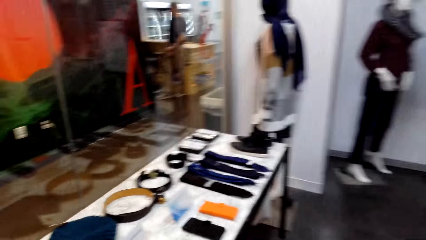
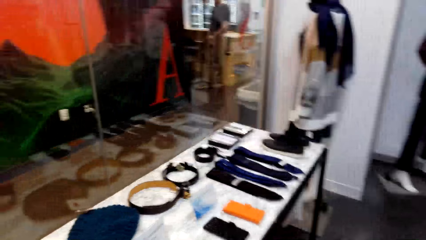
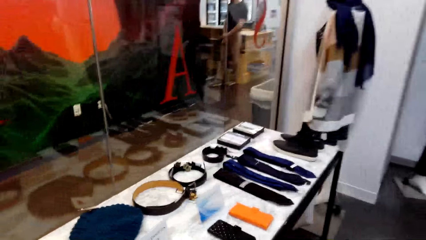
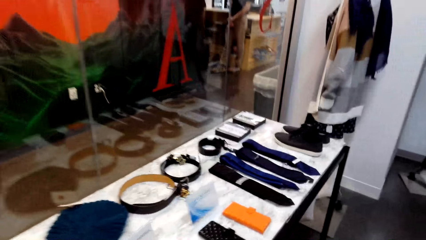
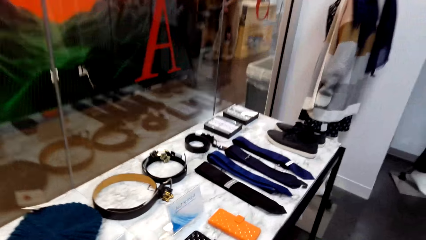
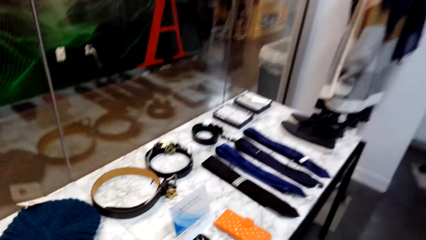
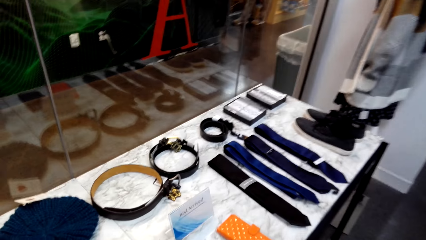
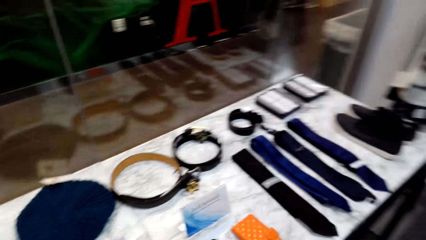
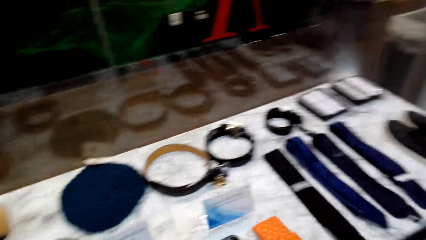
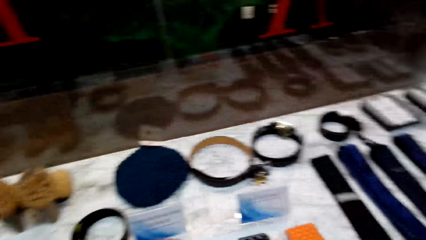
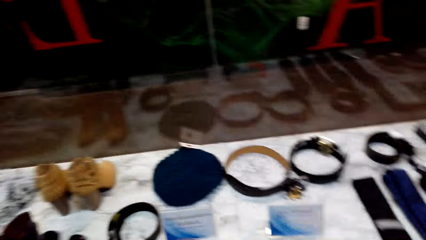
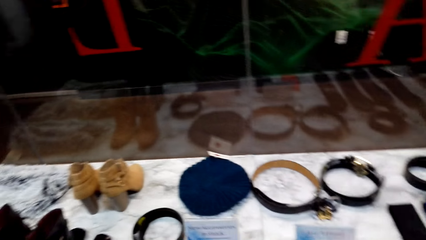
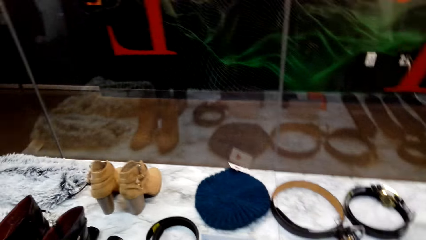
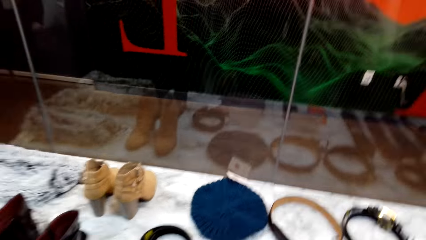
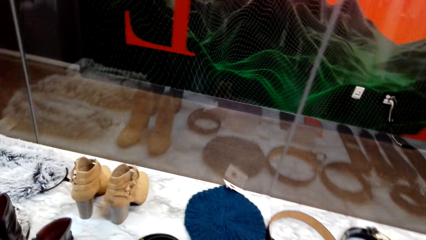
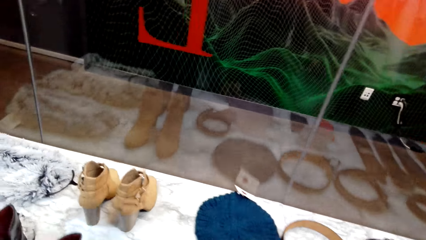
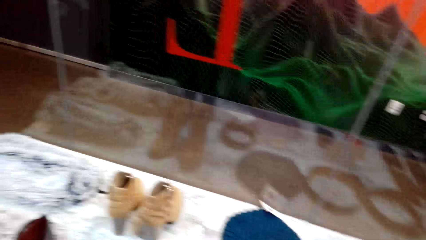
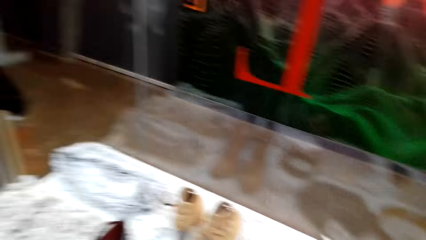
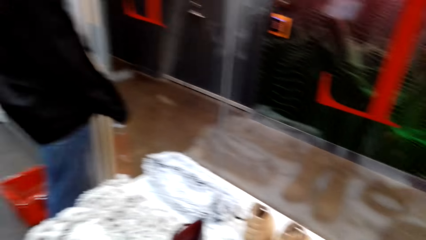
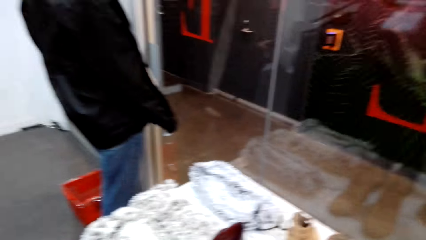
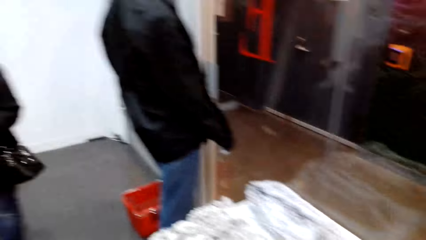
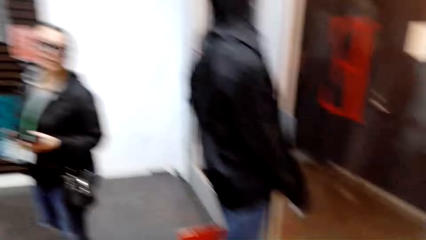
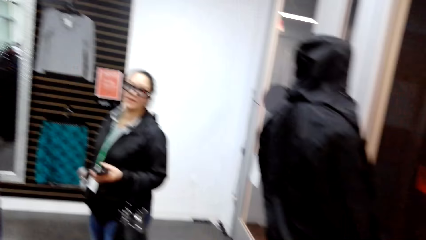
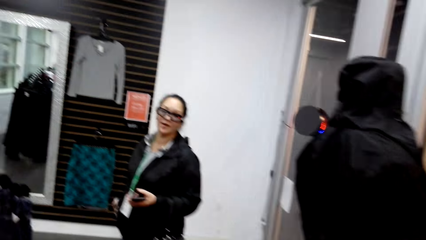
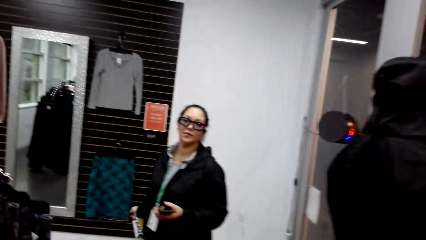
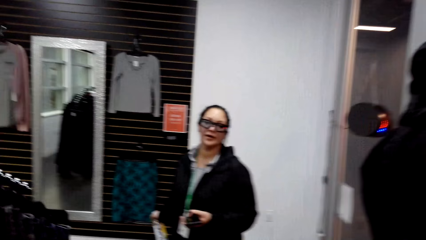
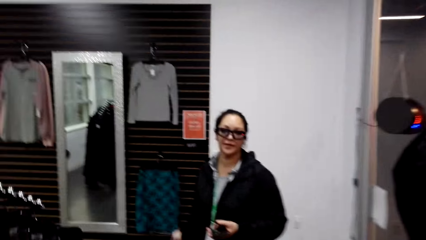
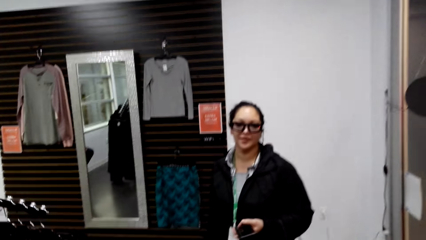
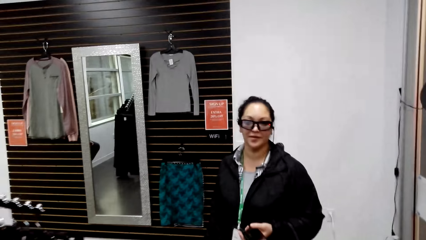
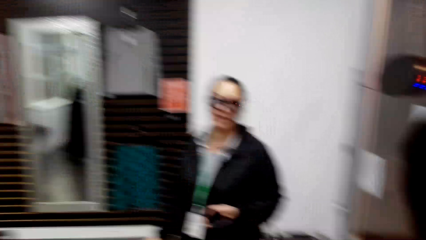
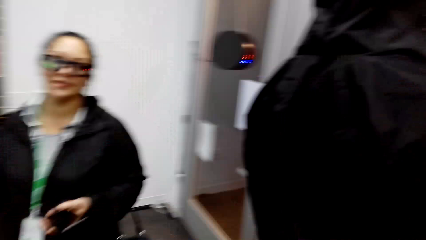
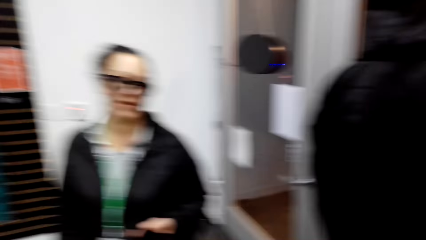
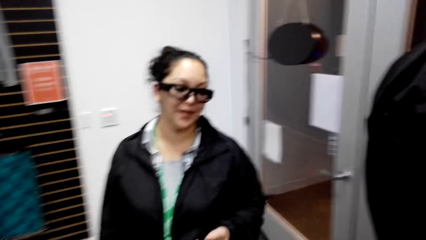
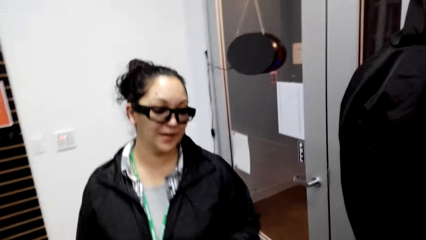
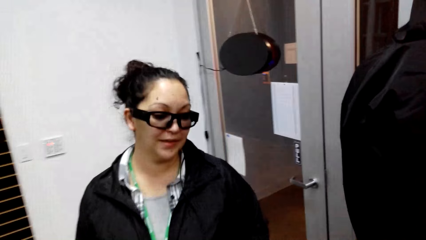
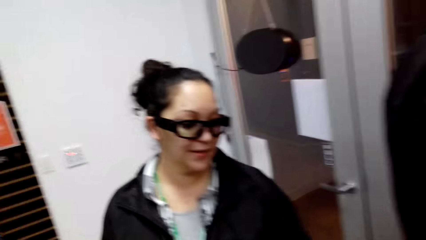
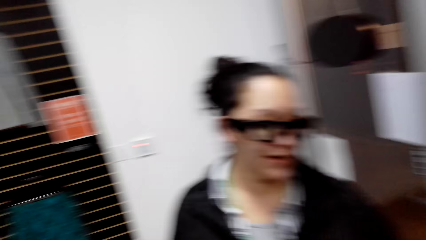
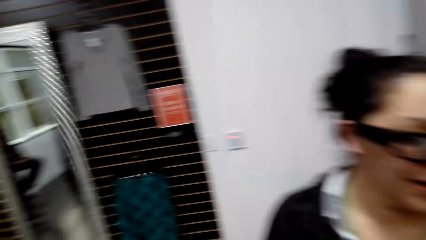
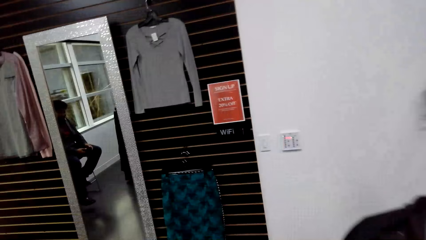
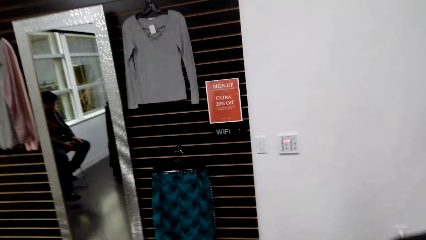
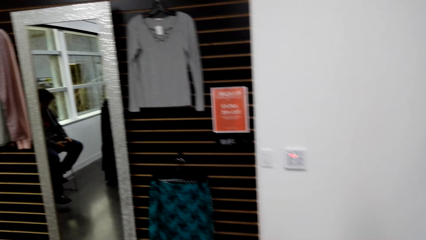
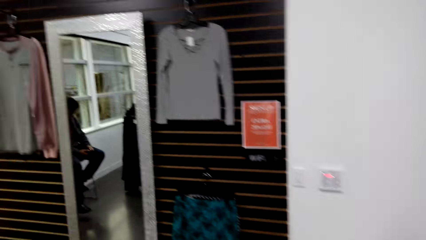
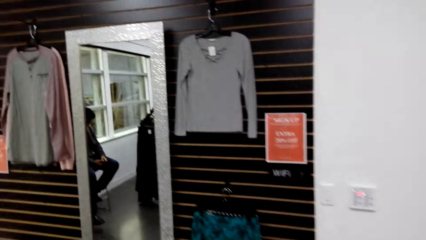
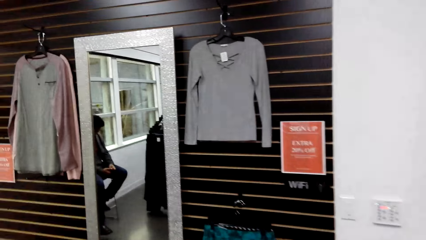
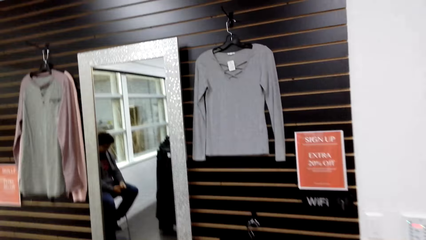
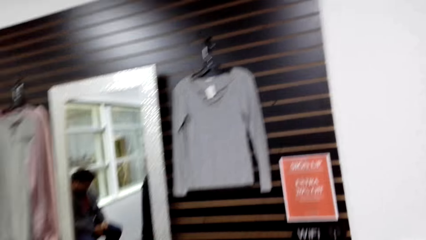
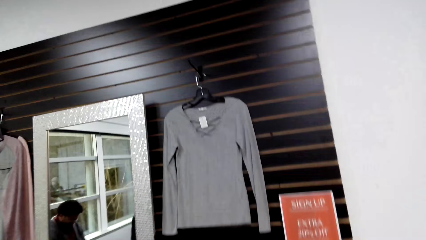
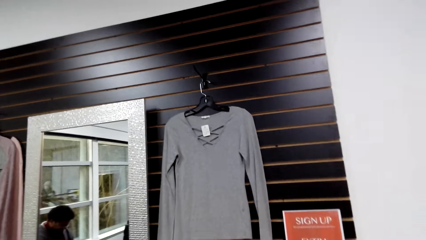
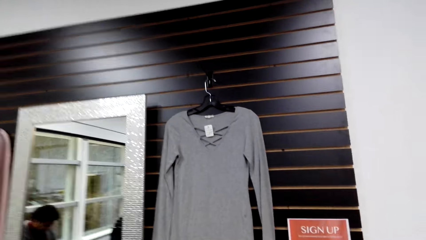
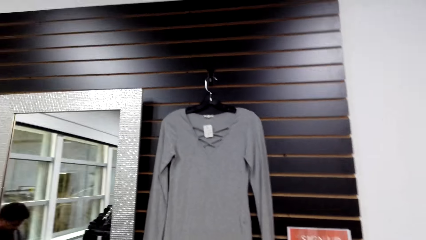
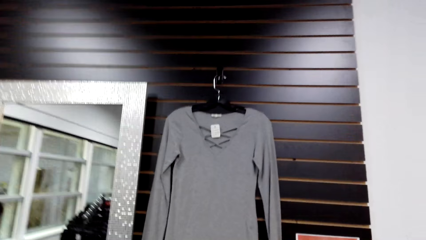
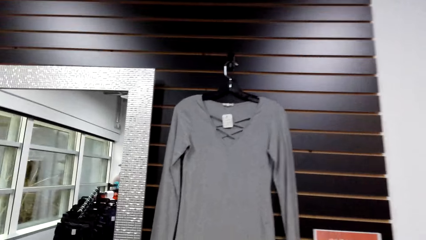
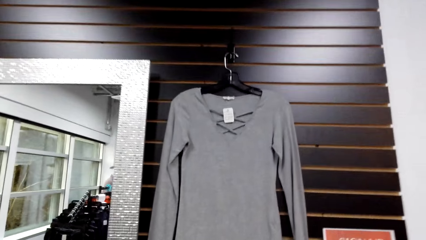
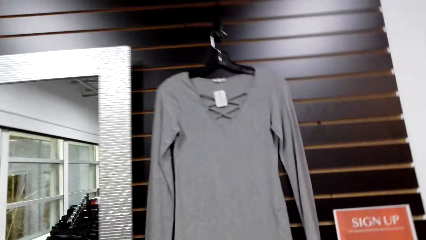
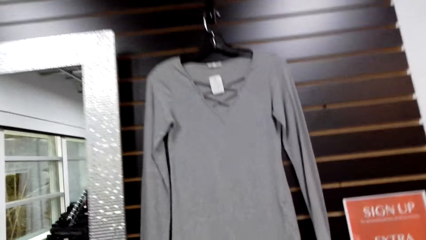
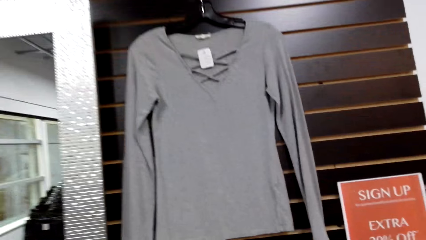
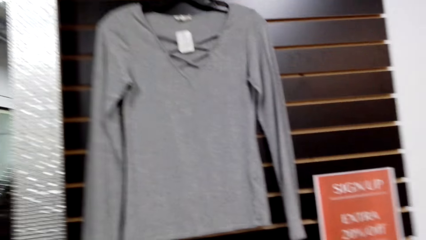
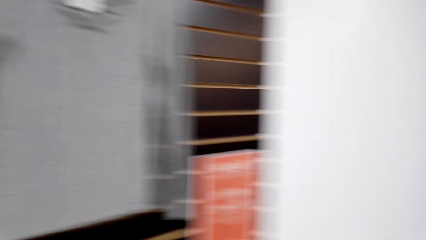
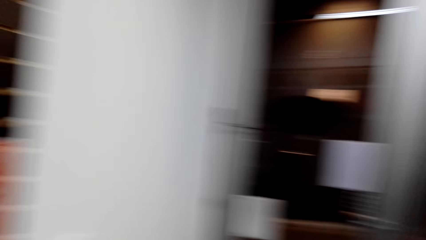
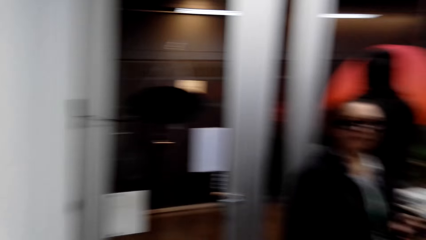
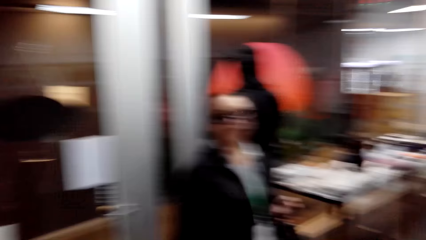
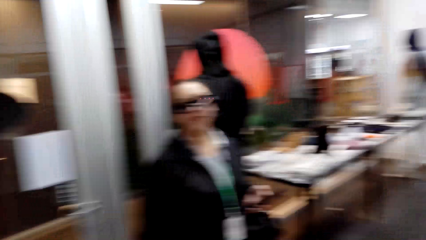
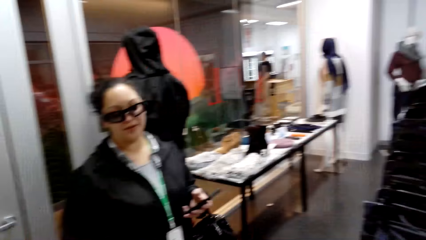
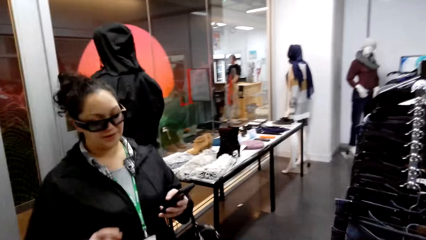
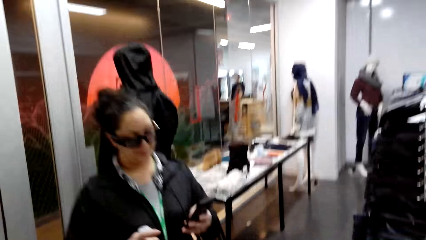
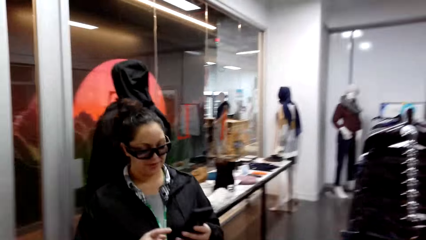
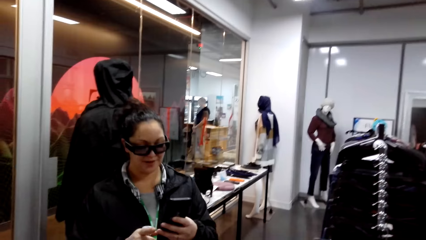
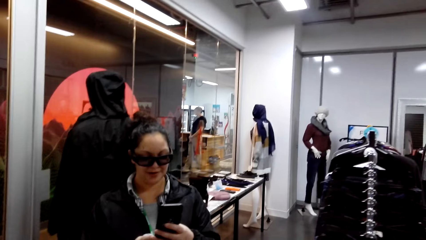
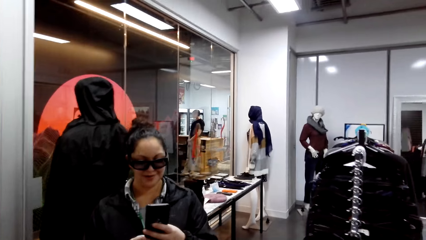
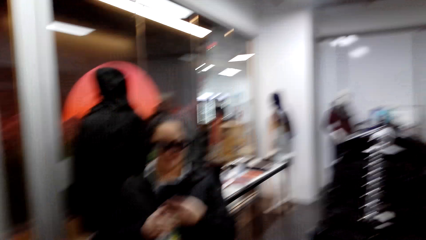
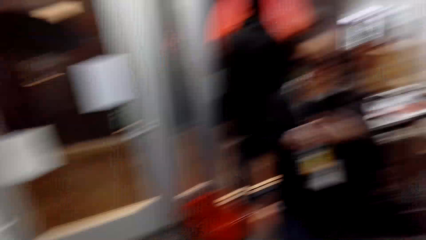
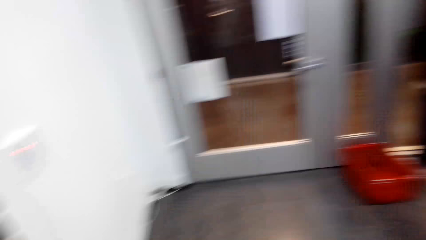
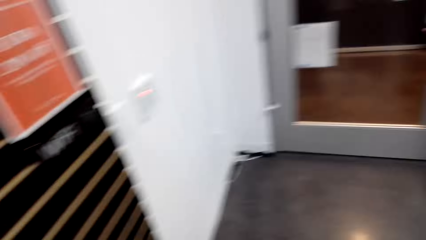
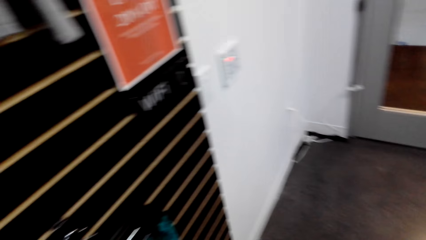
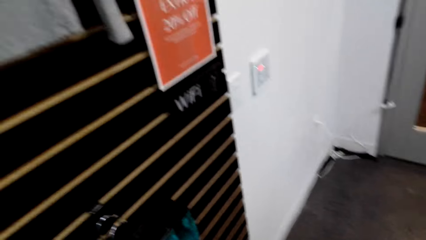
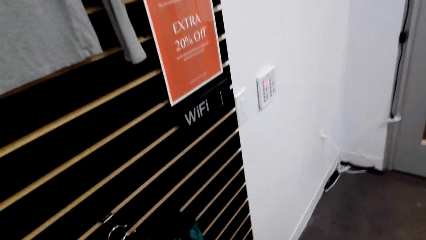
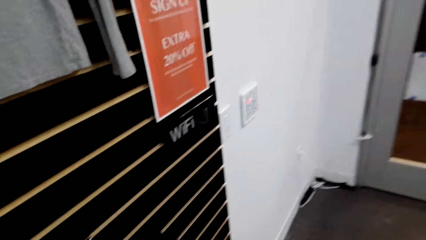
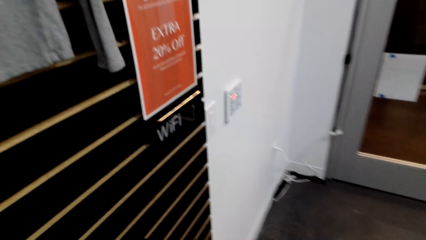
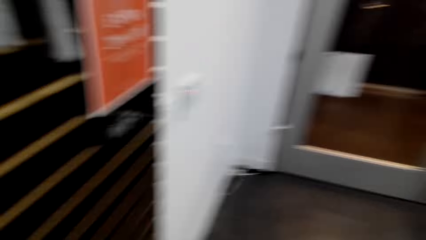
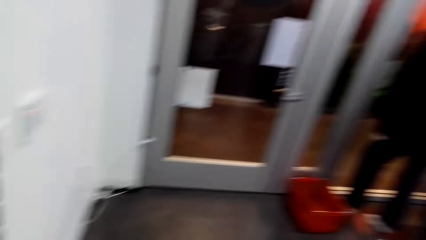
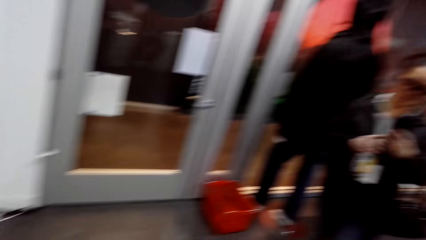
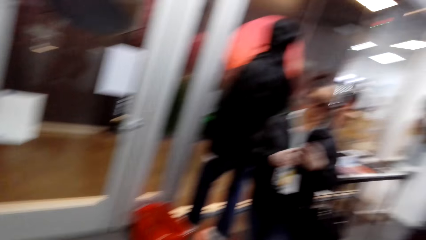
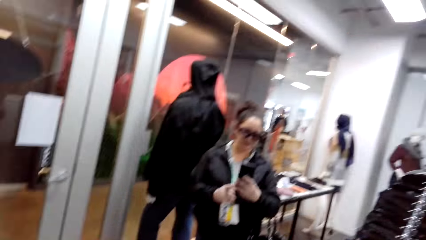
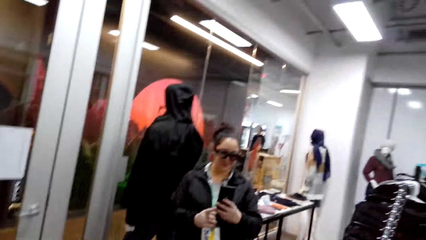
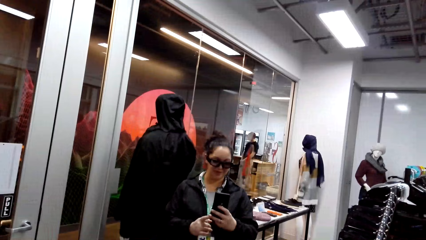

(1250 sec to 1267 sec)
The camera wearer talks to the woman. They walk around the clothing store. They talk to the woman. They look around the clothing store.
